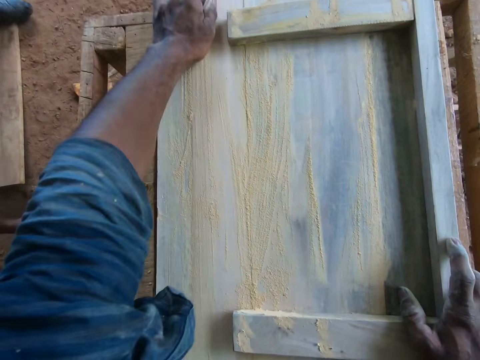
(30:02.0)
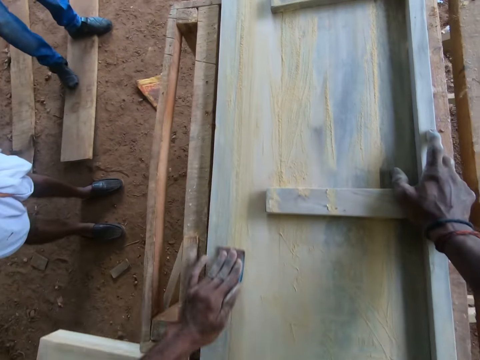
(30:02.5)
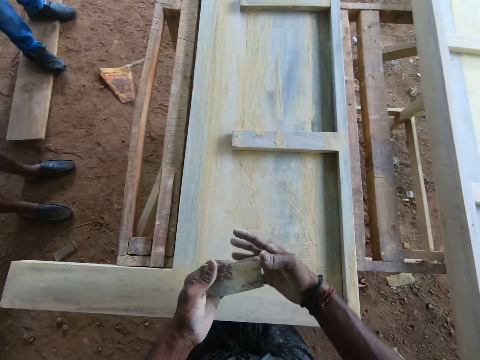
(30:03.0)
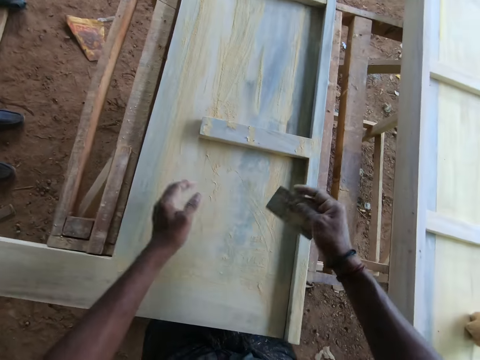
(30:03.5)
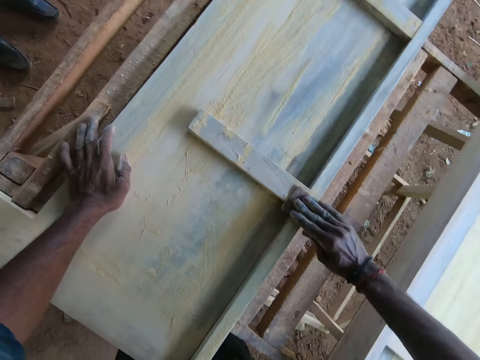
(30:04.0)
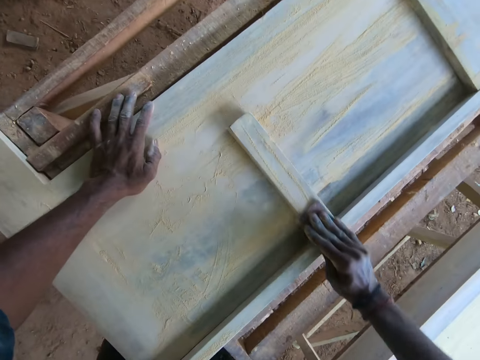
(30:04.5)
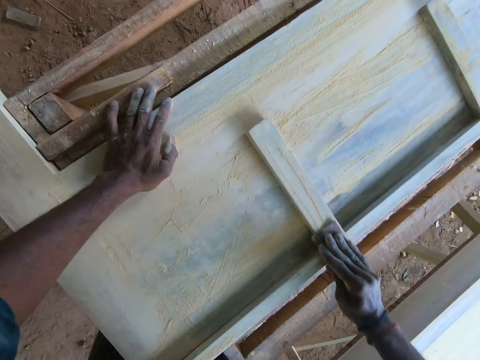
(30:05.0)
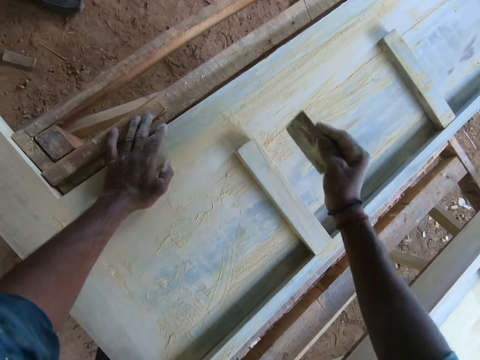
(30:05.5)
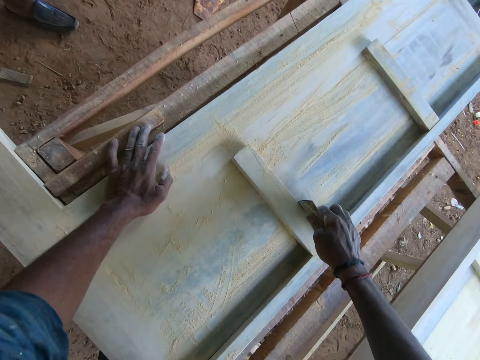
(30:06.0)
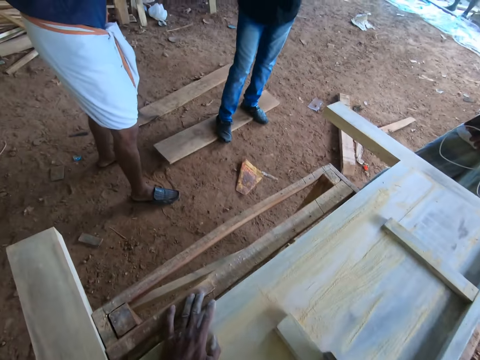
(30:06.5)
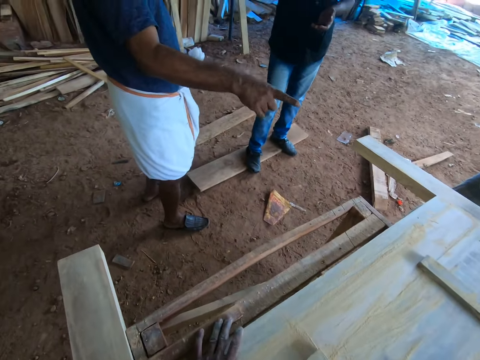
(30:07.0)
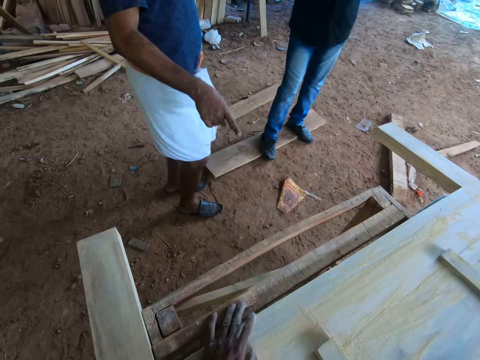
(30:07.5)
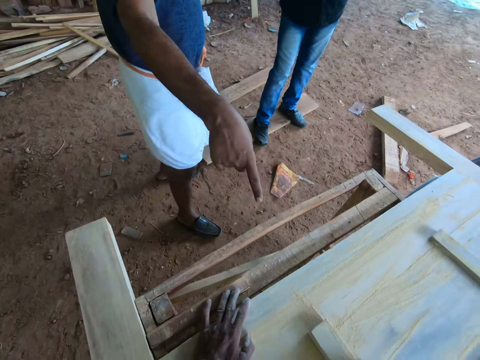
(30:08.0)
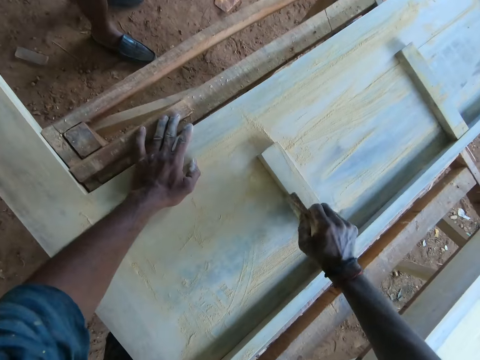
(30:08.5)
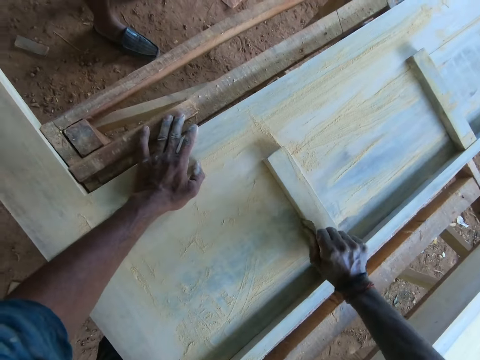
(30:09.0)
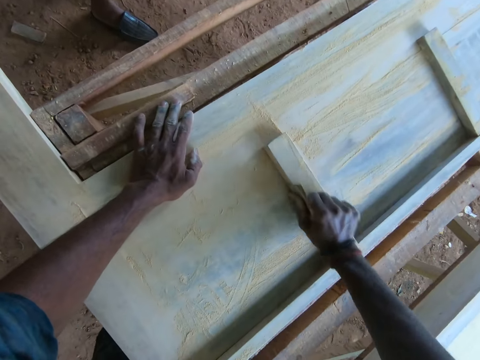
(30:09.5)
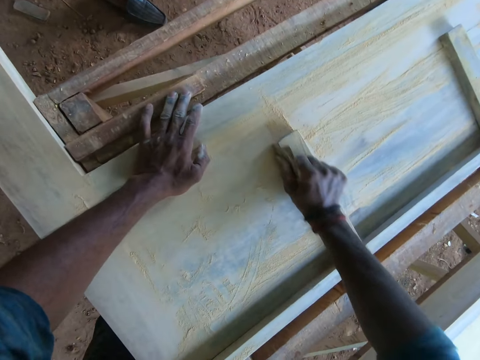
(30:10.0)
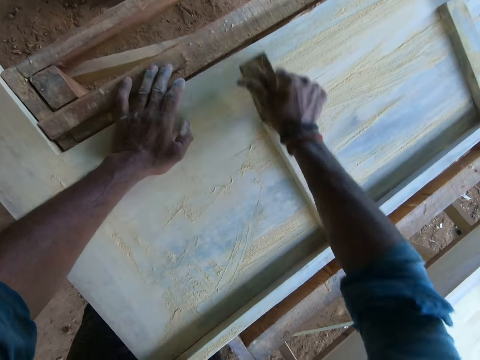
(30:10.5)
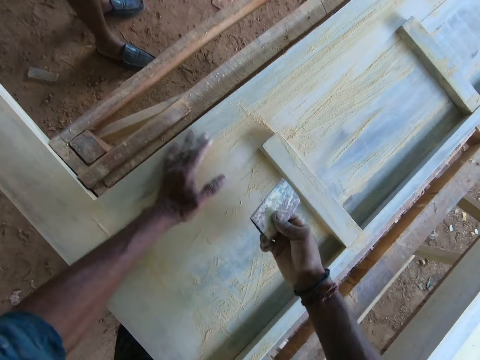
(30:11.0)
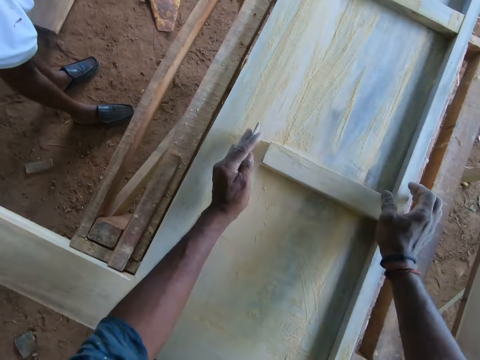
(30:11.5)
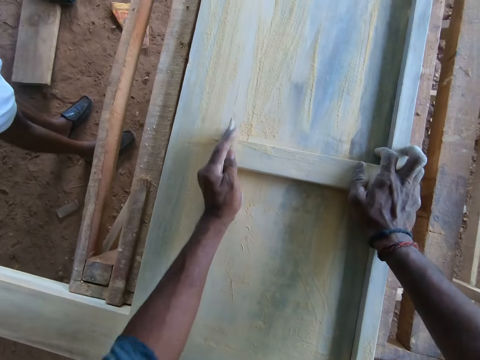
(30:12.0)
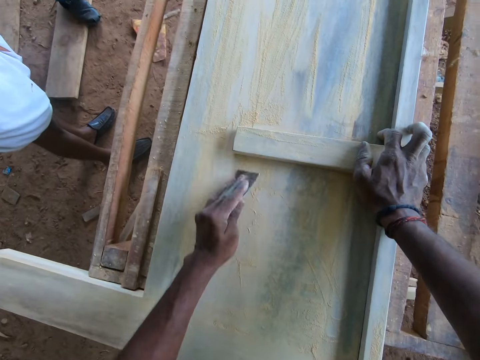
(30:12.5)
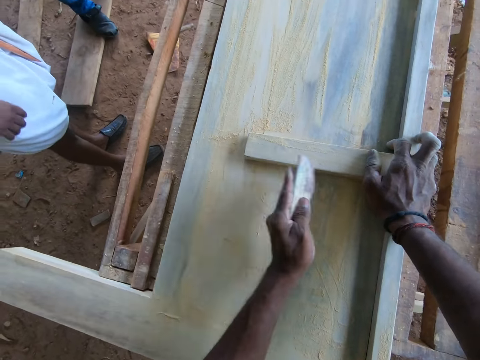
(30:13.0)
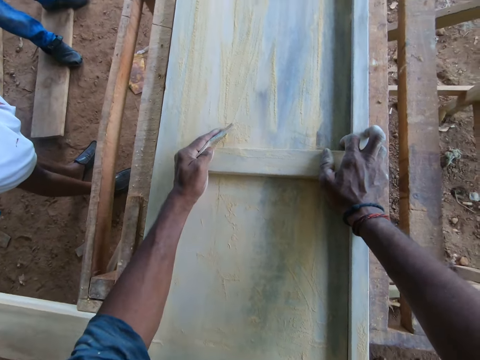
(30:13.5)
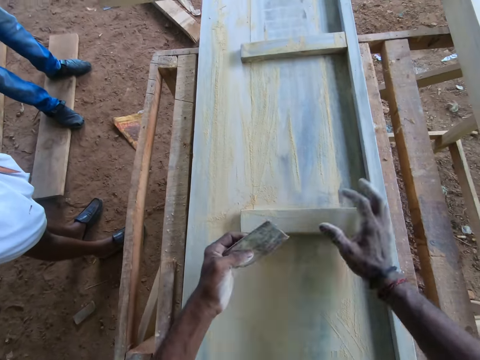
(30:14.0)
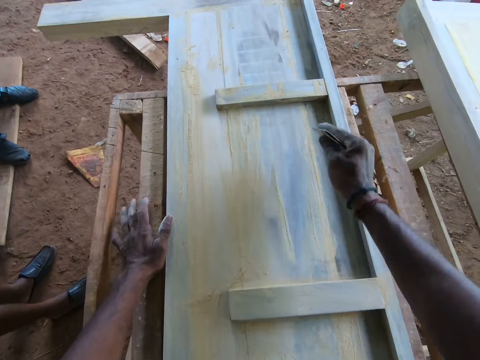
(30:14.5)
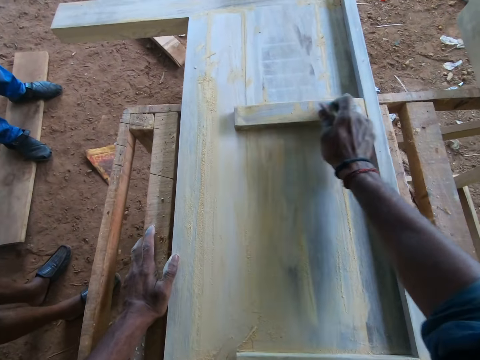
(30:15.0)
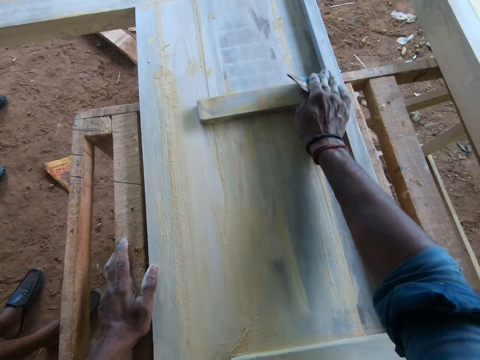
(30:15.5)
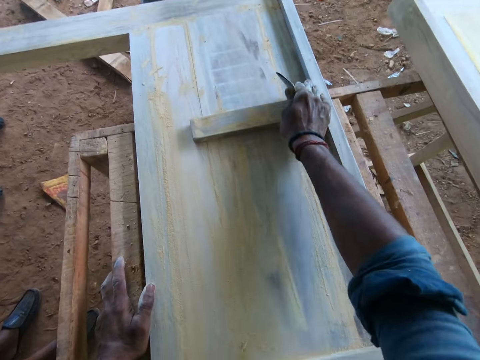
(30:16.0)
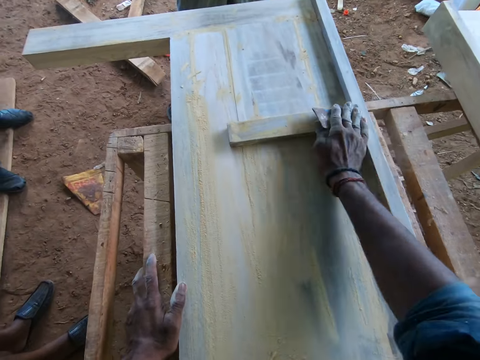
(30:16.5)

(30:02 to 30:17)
The camera wearer passes the sandpaper in his left hand to his right hand. He polishes the piece of furniture with the sandpaper in his right hand. He passes the sandpaper in his right hand to his left hand. He polishes the piece of furniture with the sandpaper in his left hand. He passes the sandpaper in his left hand to his right hand. He polishes the piece of furniture with the sandpaper in his right hand.

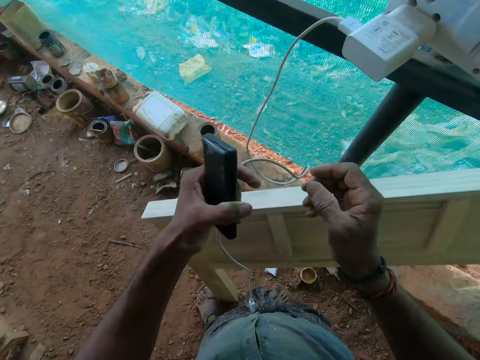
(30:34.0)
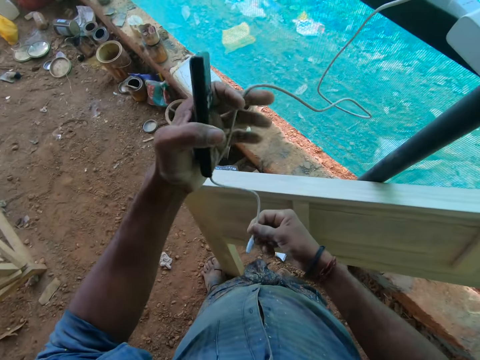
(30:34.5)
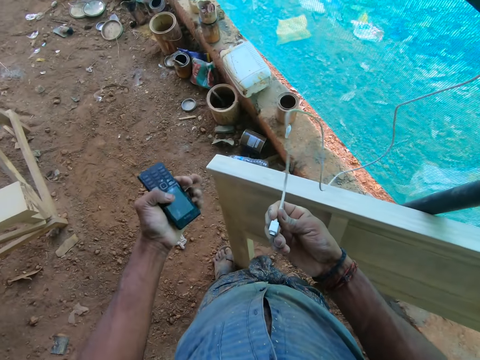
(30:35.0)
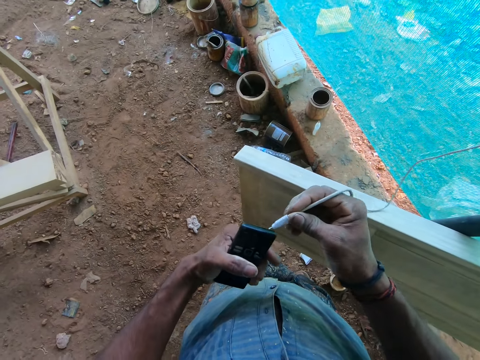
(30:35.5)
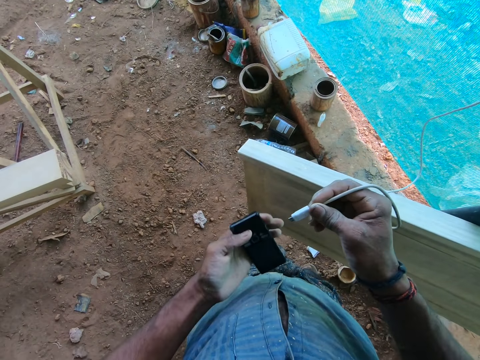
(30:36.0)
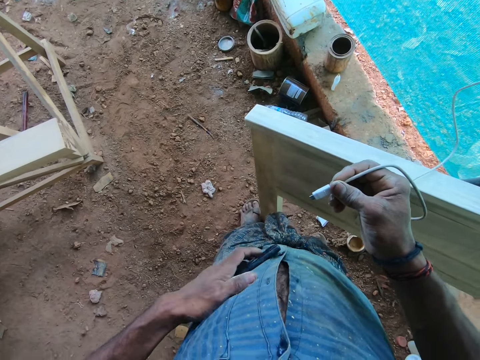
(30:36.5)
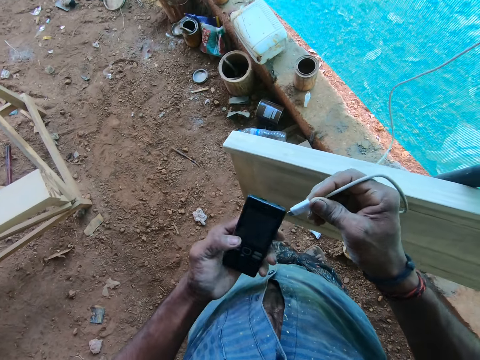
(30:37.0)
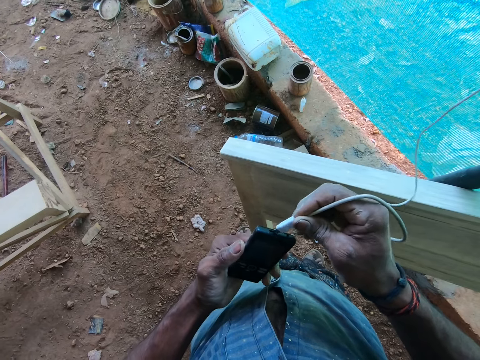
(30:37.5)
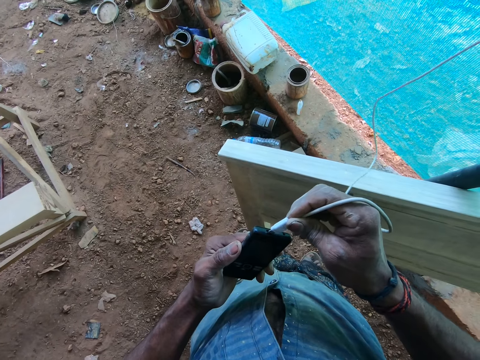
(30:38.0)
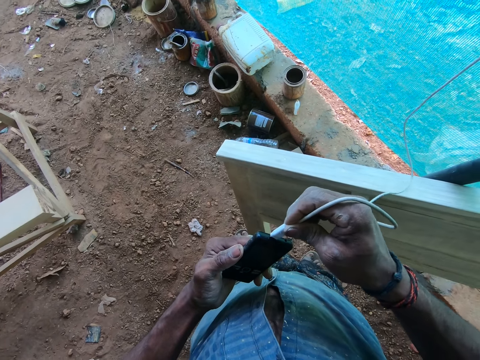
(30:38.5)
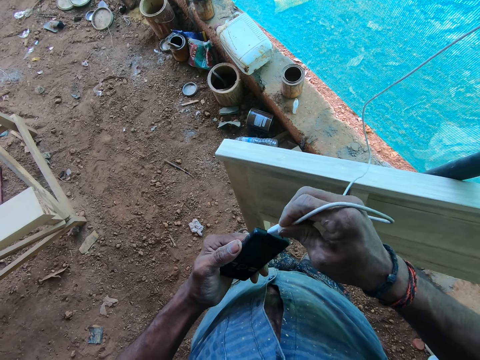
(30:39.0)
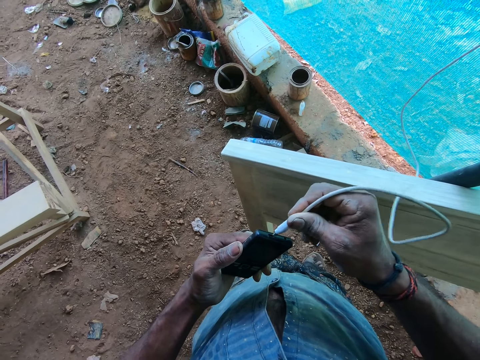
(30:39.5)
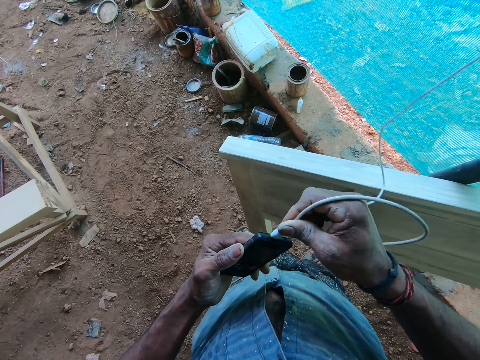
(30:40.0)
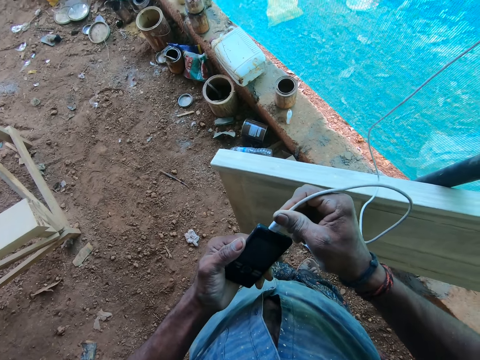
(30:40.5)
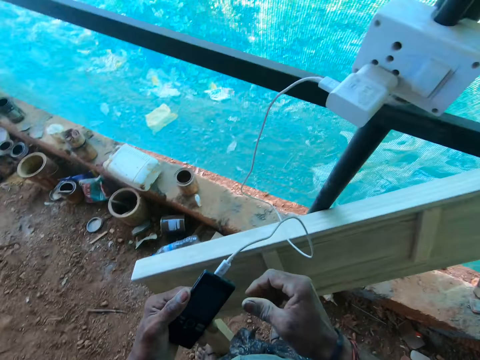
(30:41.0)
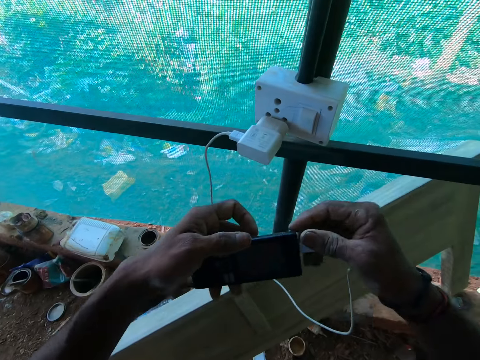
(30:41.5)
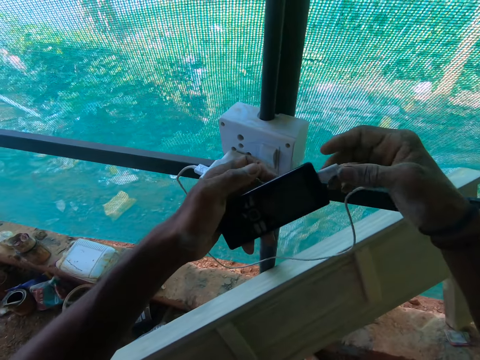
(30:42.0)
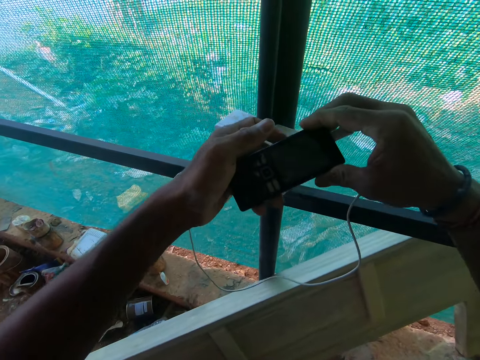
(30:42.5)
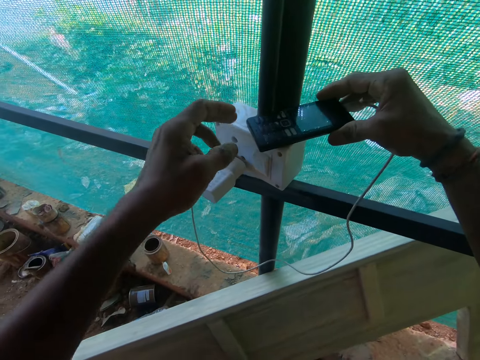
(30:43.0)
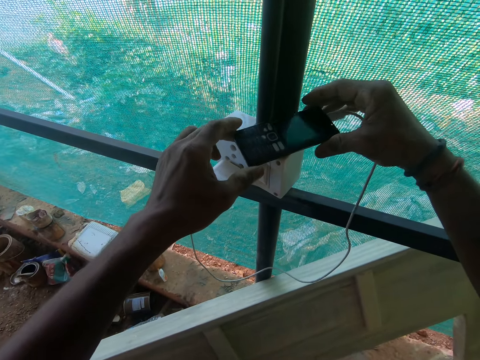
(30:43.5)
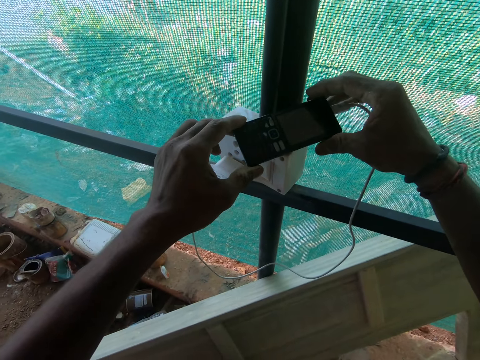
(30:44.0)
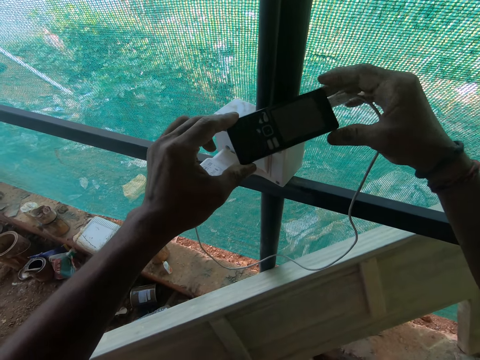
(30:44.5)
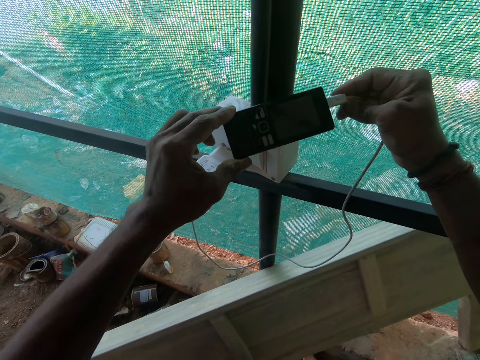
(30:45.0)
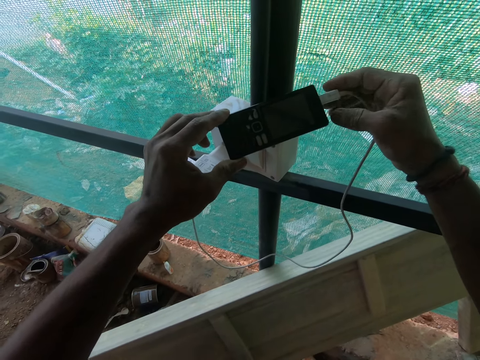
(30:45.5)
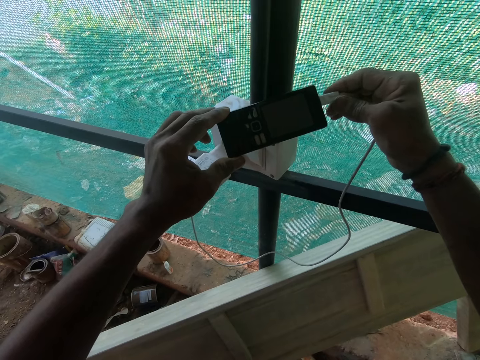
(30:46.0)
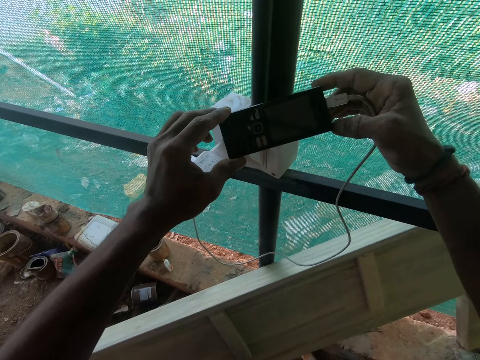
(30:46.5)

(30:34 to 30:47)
The camera wearer passes the mobile phone in his right hand to his left hand. He connects the phone charger to the mobile phone with his right hand. He passes the mobile phone in his left hand to his right hand. He puts the phone down. He passes the mobile phone in his right hand to his left hand. He adjusts the phone charger connected to the mobile phone with his right hand.
